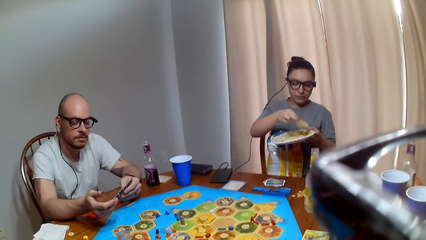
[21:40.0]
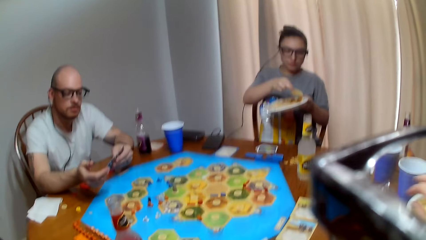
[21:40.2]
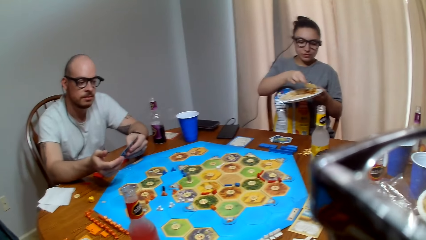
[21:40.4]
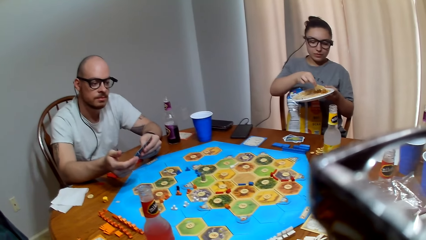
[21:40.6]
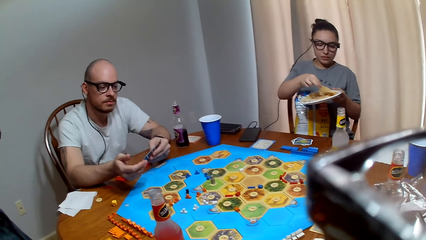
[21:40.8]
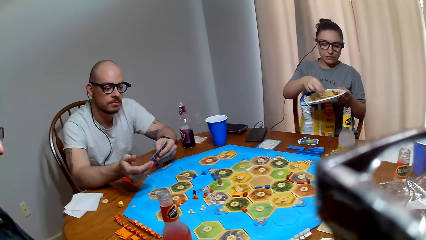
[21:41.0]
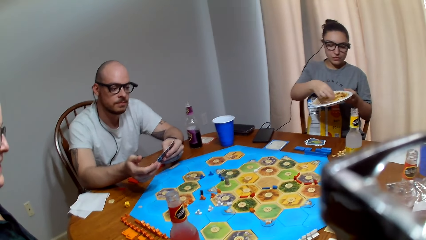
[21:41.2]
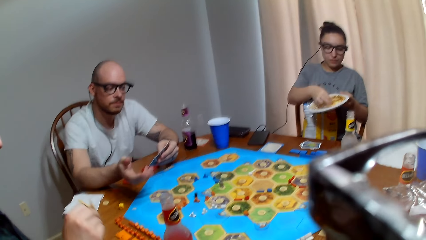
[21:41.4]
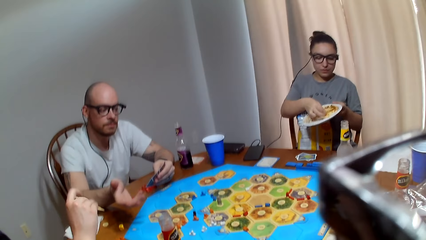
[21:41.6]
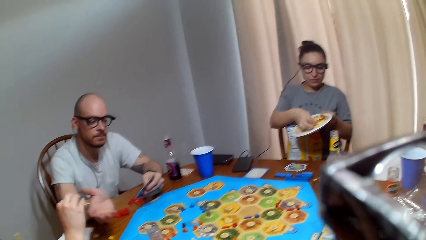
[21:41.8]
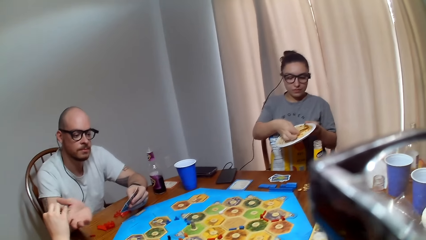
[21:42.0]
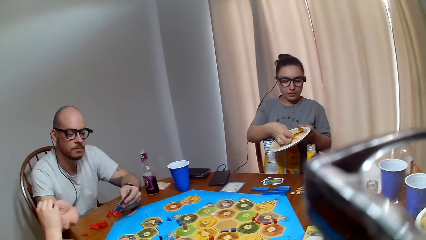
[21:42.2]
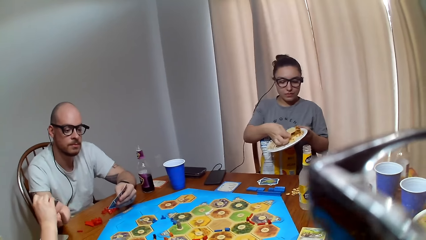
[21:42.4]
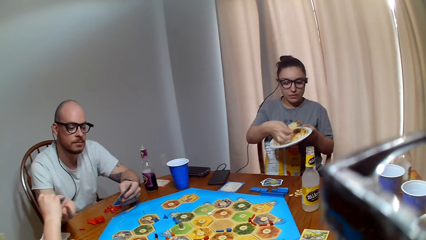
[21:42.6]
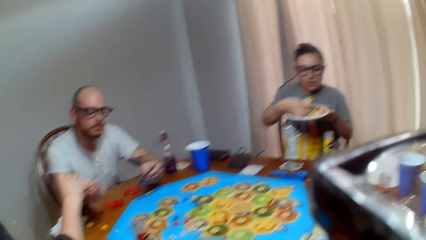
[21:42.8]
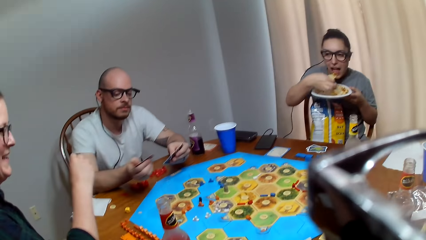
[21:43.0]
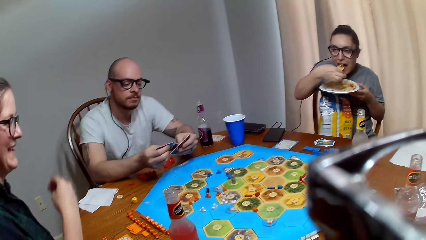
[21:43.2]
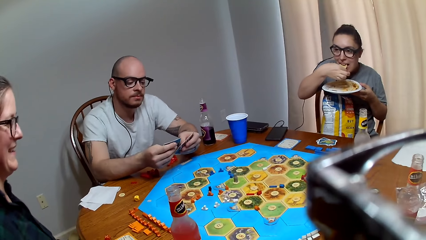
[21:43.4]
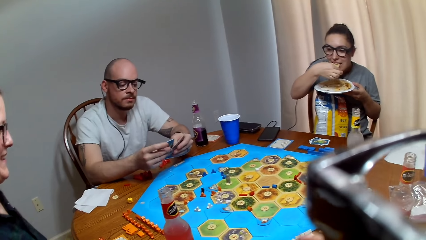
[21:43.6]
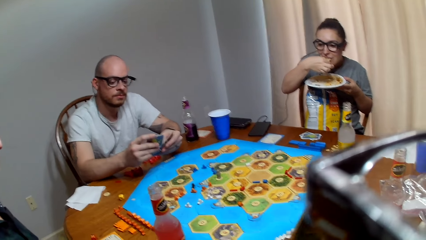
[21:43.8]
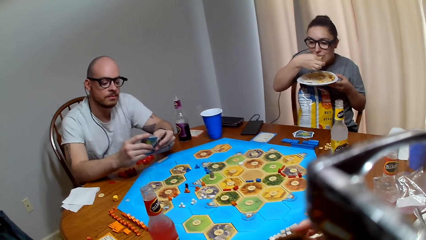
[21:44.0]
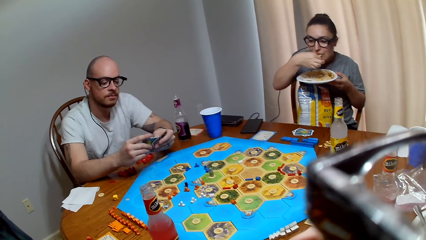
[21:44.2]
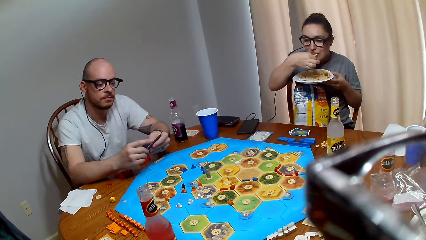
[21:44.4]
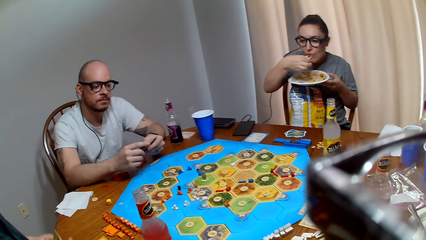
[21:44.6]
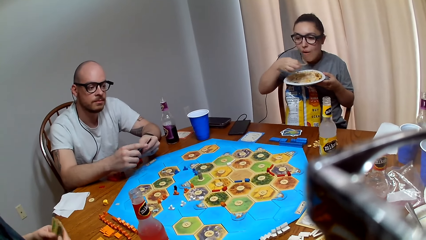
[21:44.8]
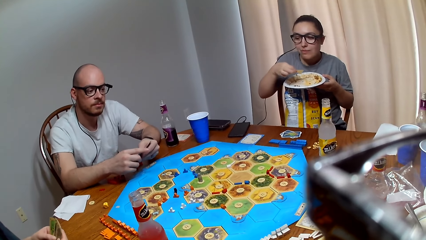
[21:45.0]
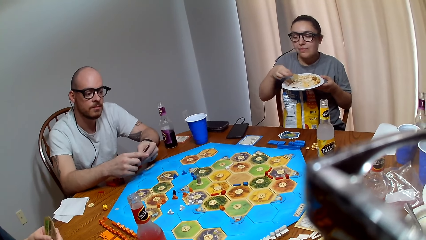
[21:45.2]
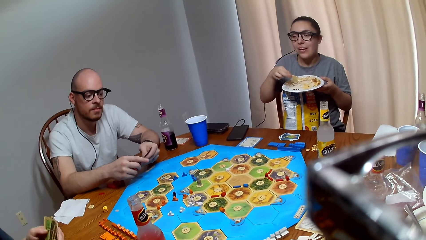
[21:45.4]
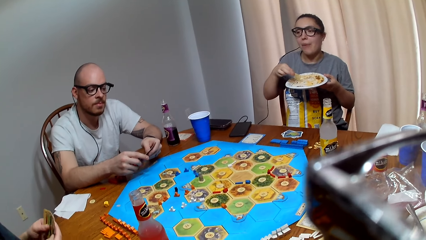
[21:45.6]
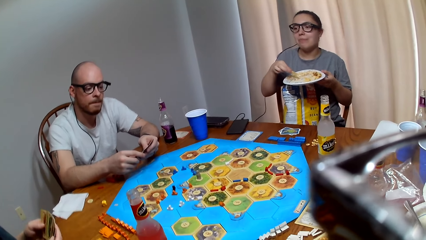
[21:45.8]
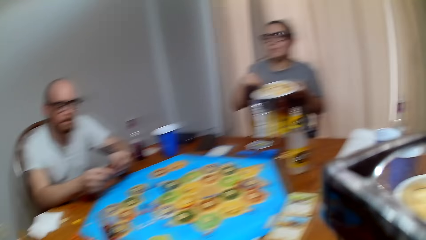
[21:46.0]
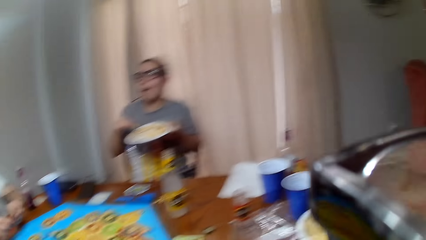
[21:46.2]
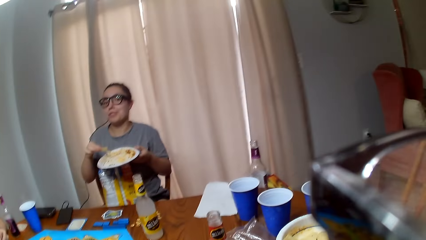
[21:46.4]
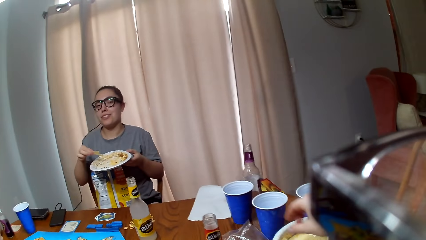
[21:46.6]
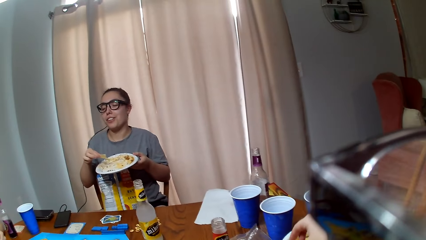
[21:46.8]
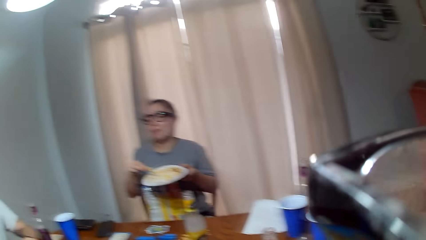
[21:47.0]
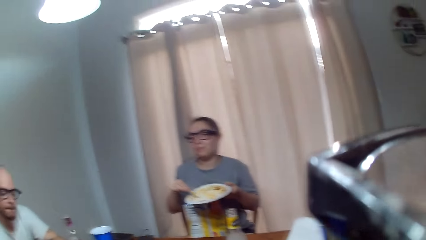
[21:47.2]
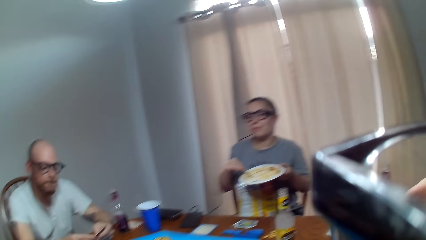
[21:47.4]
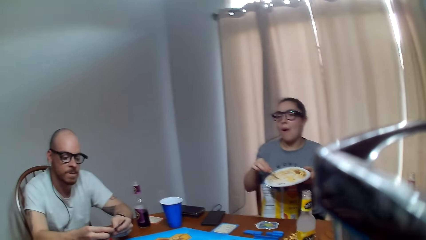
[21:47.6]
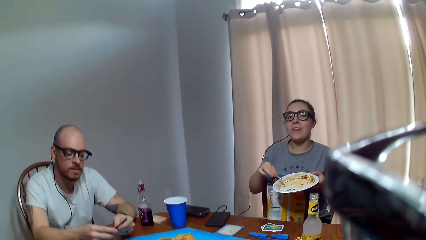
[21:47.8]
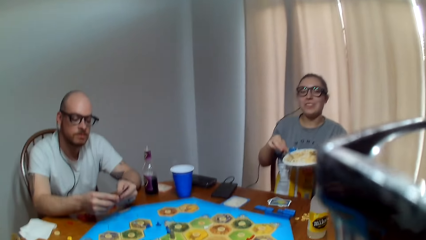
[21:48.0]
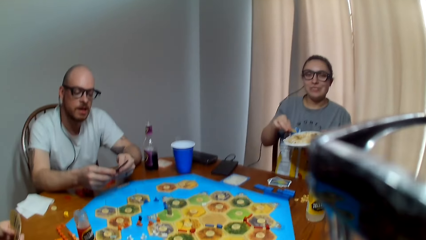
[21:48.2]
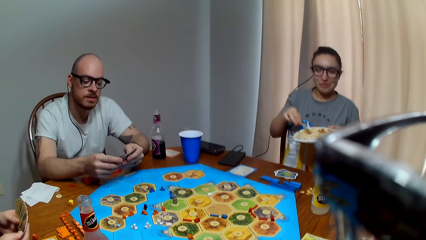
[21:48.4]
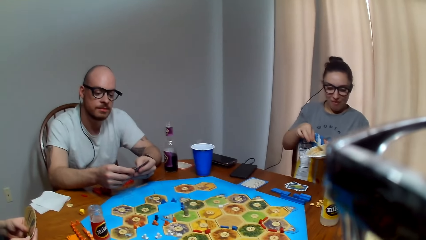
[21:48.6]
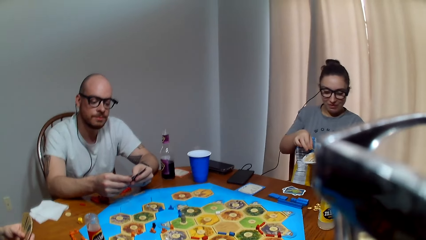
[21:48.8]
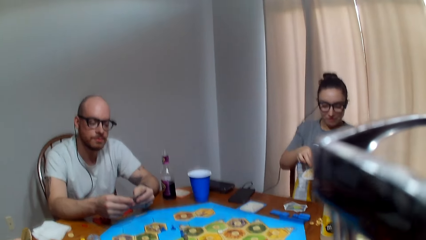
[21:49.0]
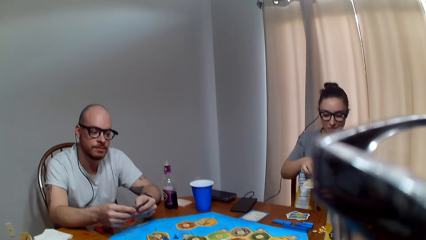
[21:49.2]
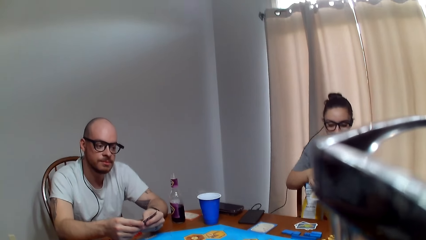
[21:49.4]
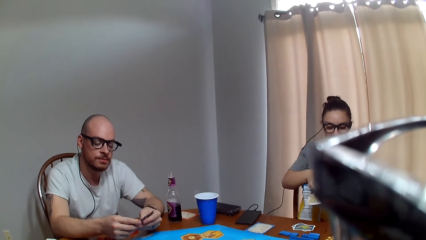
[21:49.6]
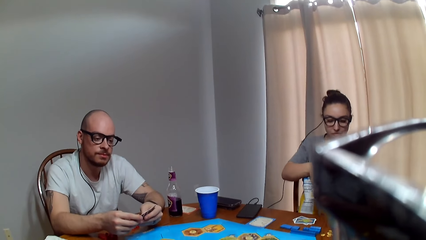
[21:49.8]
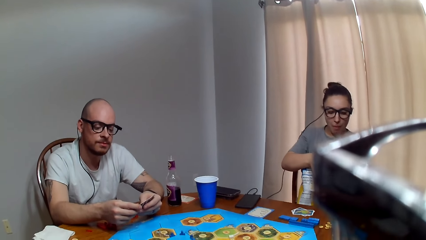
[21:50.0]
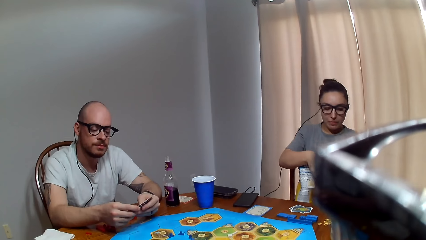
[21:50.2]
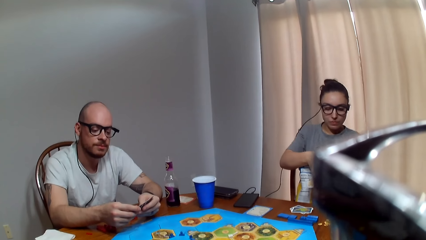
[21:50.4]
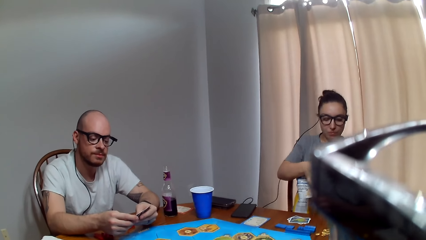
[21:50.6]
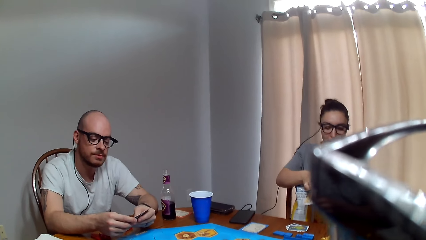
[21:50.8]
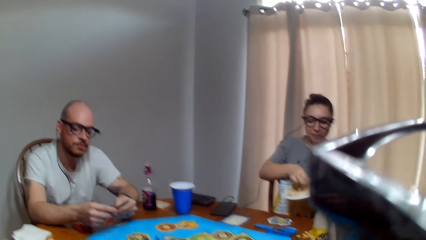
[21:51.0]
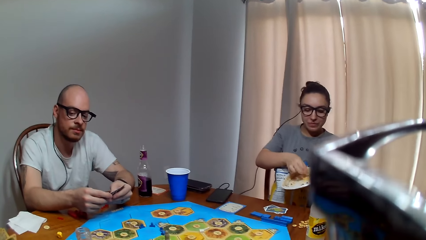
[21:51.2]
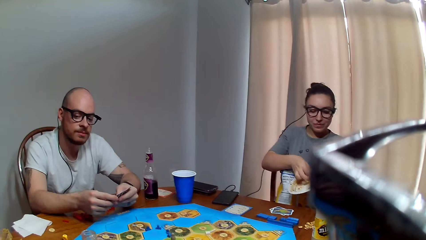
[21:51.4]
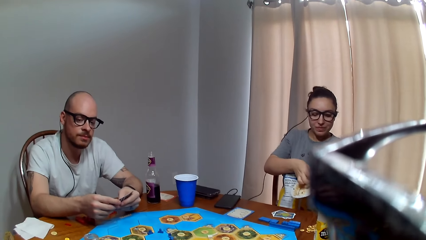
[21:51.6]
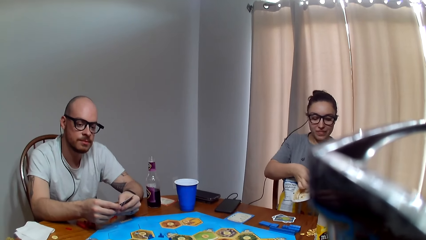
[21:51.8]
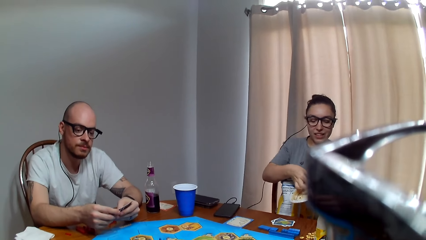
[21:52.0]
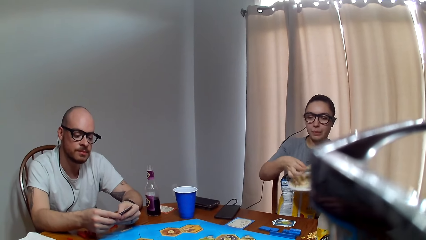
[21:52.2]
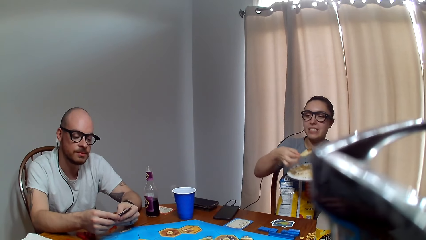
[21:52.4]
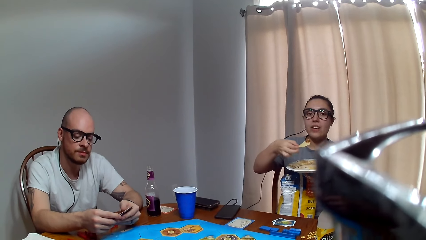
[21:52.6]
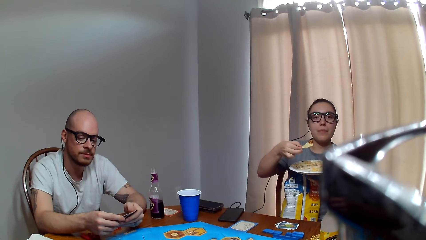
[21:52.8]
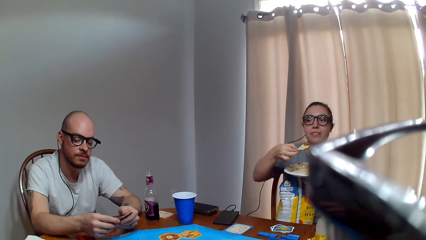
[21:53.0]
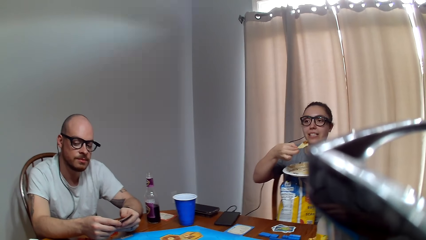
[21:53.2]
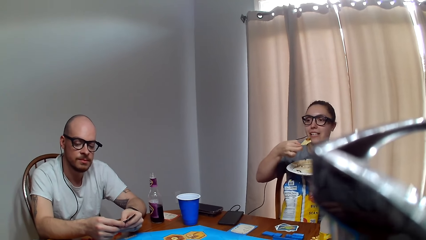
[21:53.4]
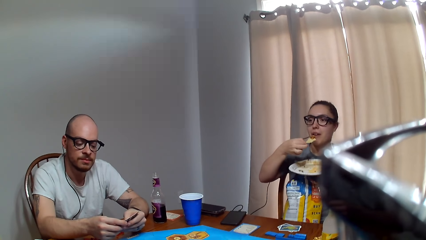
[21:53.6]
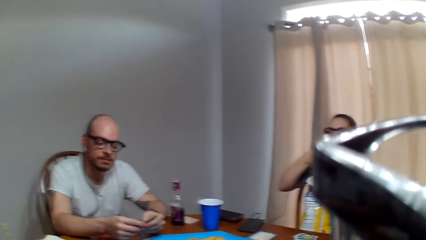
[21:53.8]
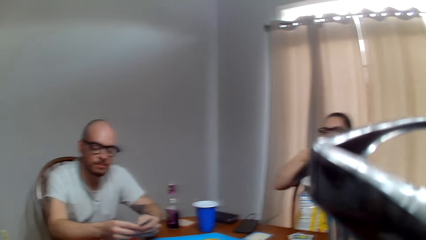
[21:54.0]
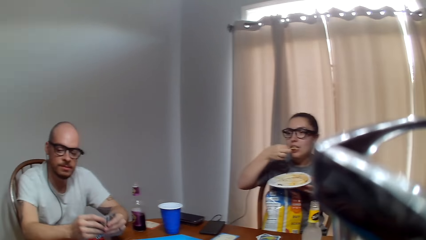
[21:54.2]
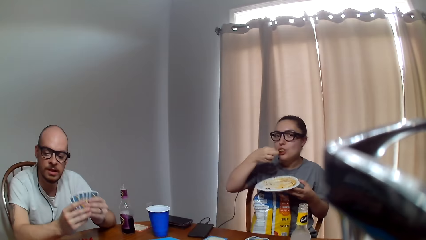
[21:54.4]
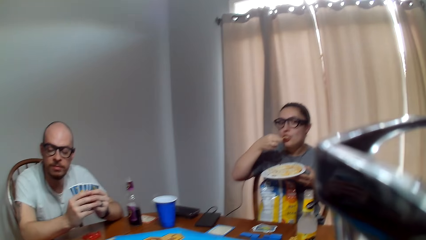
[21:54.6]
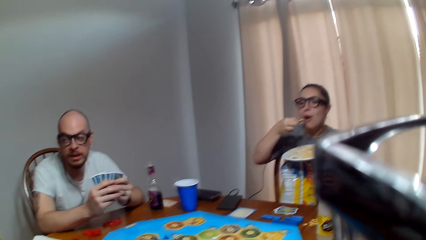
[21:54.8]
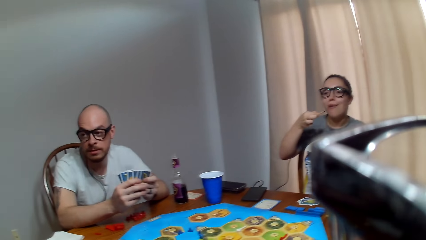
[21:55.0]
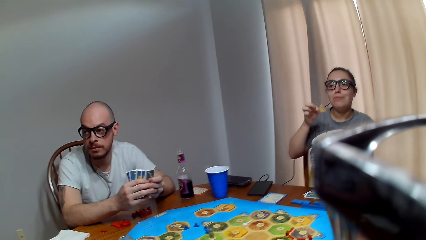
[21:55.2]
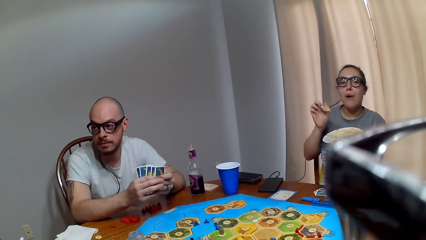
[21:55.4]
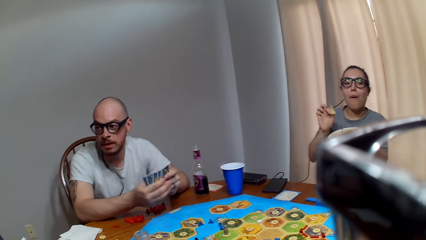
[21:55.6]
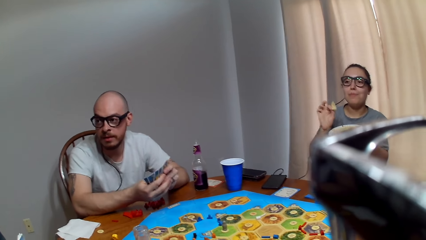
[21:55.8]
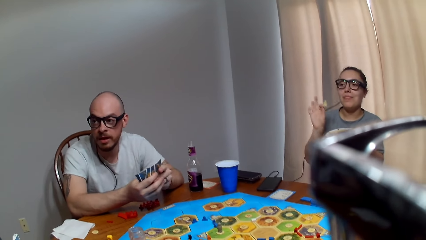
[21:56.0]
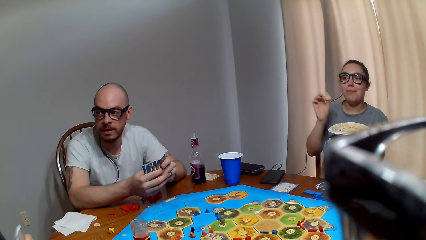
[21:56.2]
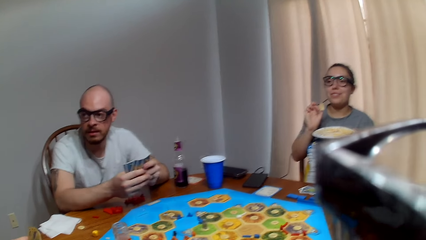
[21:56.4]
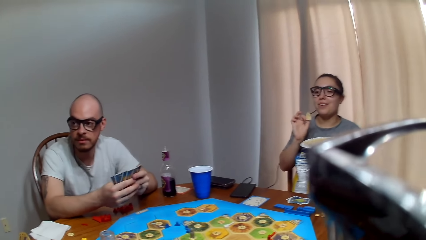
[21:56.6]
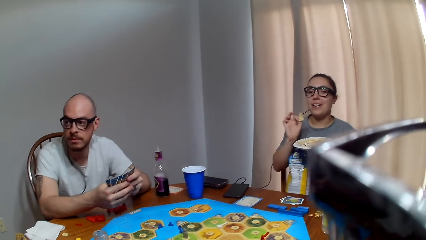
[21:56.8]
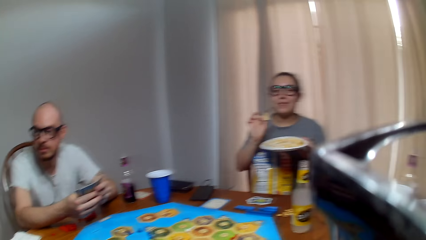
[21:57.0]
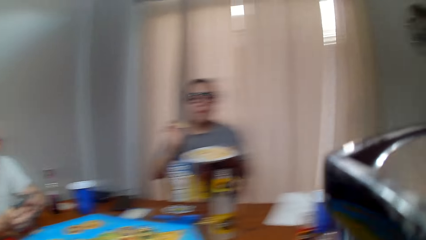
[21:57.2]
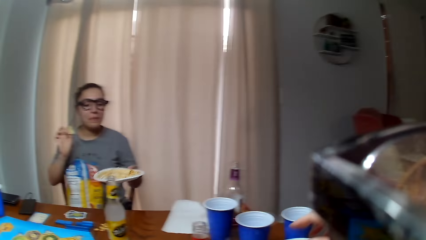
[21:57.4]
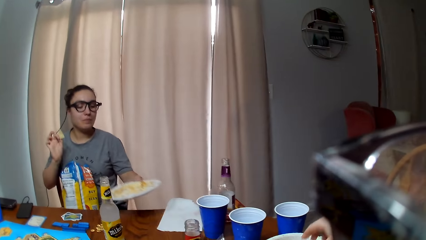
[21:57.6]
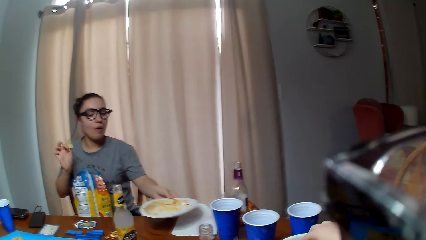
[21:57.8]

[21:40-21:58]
A woman scoops the food with a piece of chips. Another woman gives a man a card. The first woman eats food. The first woman speaks to the other woman. The other woman organizes her cards. The man comments. The camera wearer speaks. The first woman responds to the camera wearer. The camera wearer makes a remark. The first woman eats something. The man talks to the other woman. The first woman speaks.
